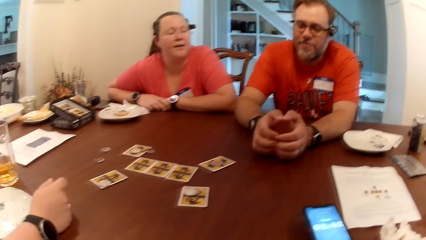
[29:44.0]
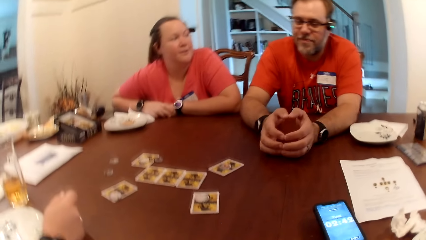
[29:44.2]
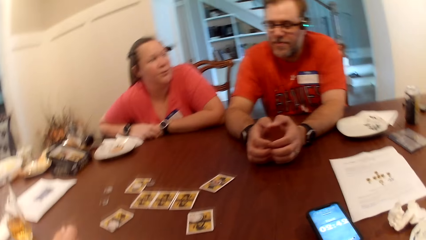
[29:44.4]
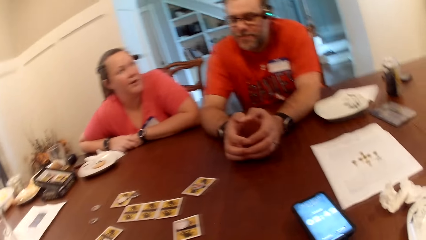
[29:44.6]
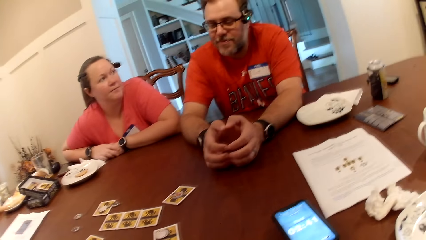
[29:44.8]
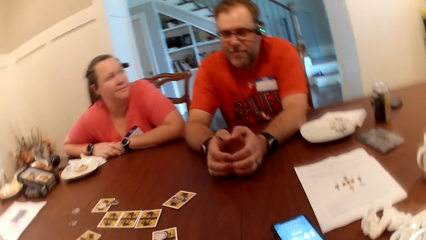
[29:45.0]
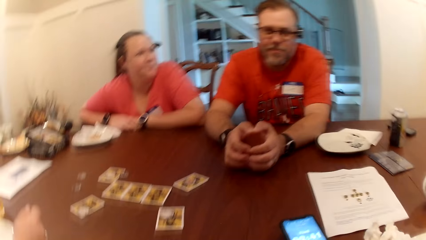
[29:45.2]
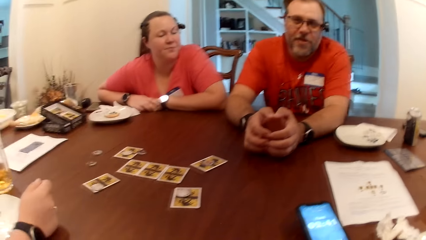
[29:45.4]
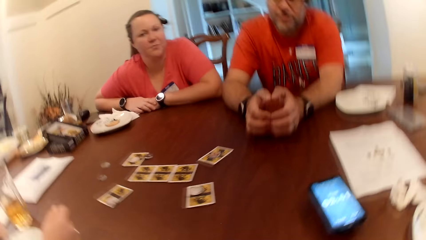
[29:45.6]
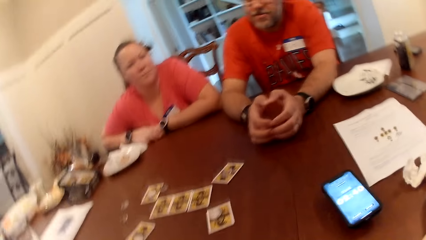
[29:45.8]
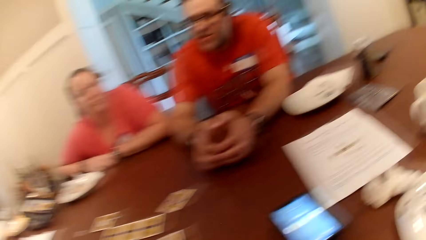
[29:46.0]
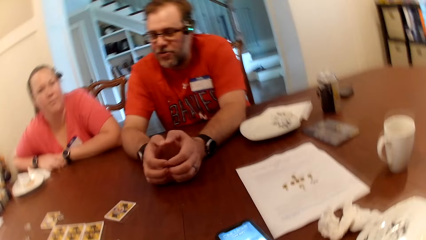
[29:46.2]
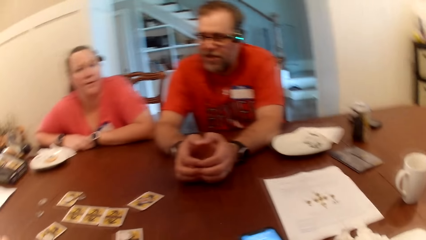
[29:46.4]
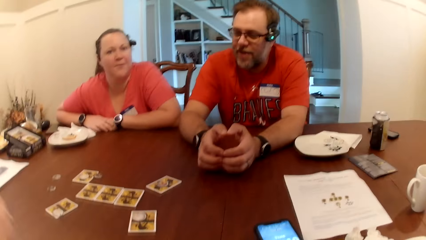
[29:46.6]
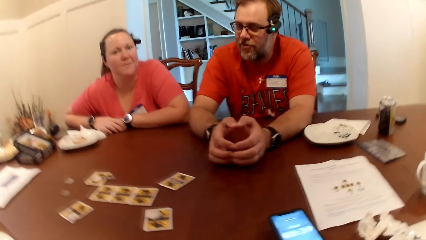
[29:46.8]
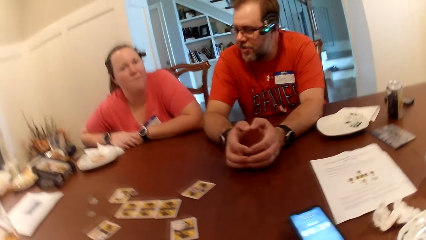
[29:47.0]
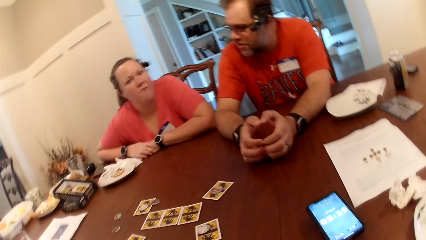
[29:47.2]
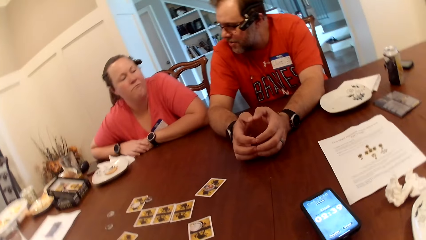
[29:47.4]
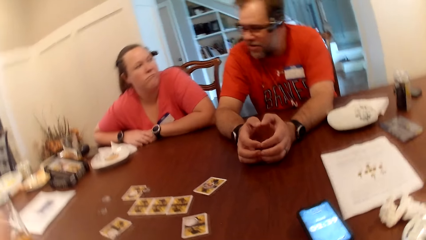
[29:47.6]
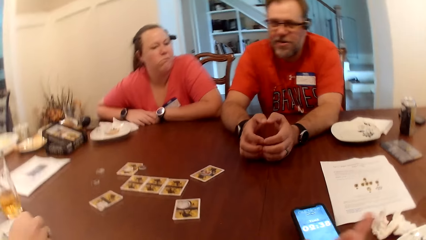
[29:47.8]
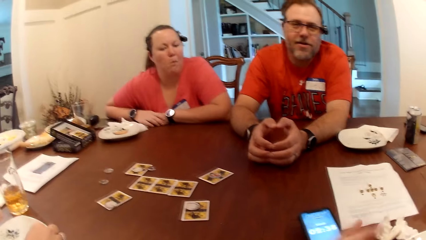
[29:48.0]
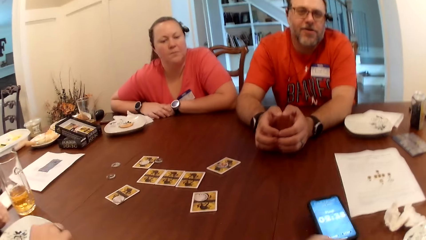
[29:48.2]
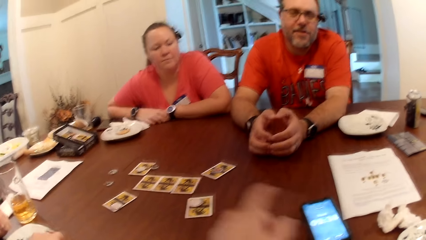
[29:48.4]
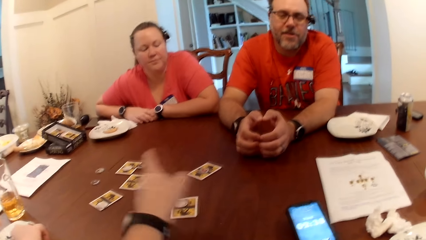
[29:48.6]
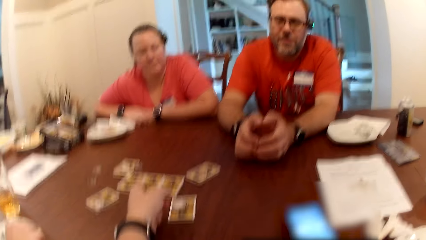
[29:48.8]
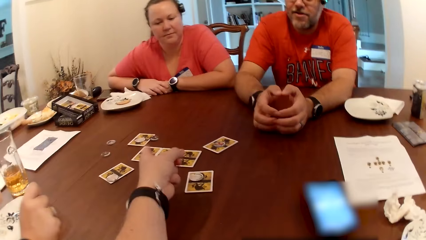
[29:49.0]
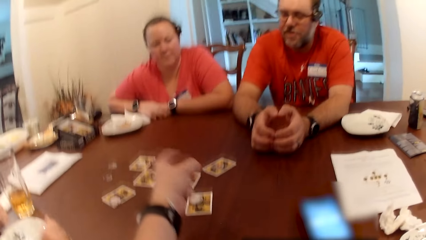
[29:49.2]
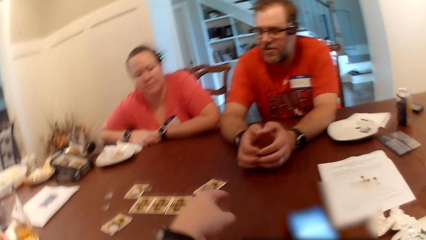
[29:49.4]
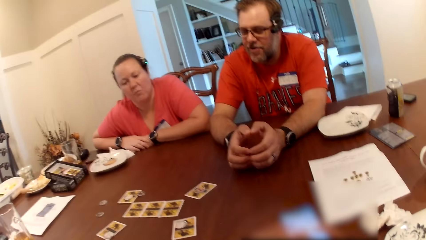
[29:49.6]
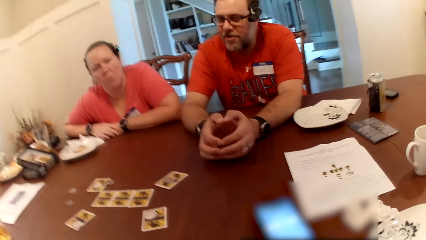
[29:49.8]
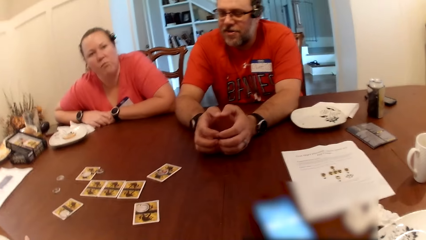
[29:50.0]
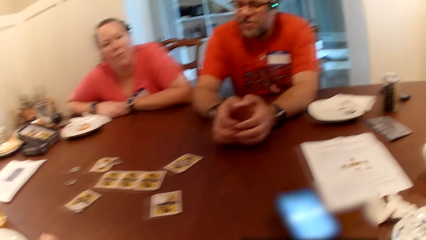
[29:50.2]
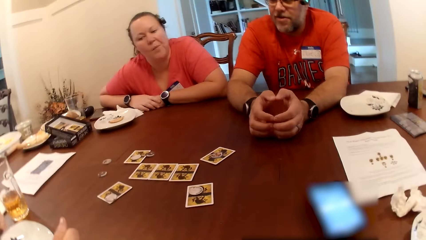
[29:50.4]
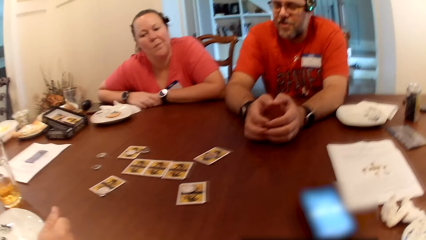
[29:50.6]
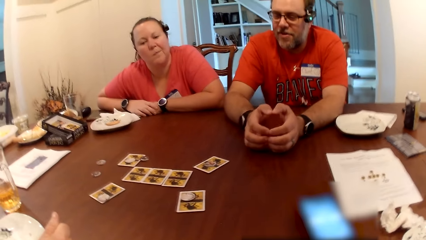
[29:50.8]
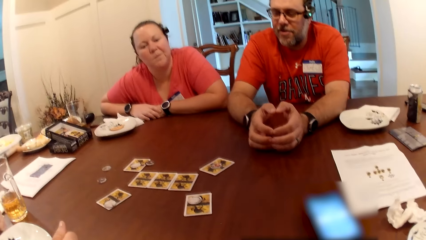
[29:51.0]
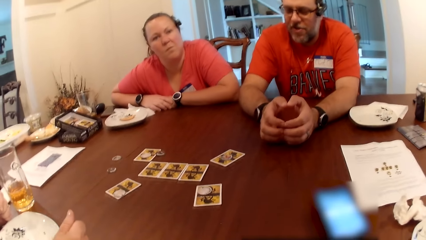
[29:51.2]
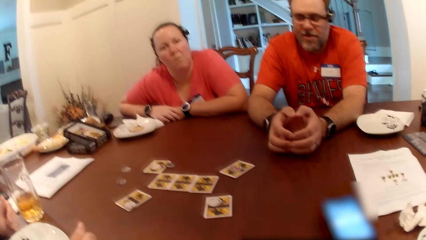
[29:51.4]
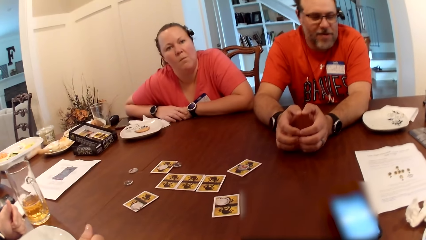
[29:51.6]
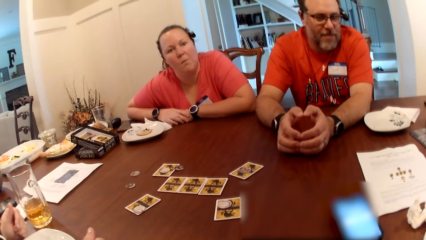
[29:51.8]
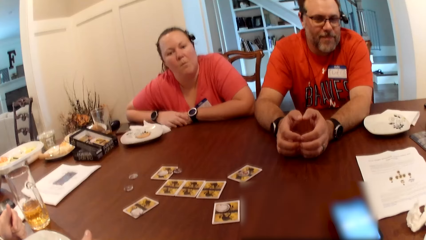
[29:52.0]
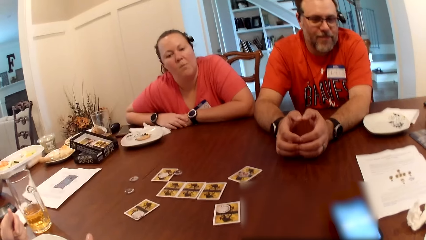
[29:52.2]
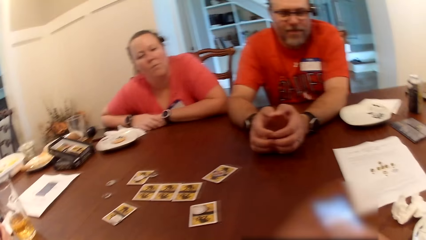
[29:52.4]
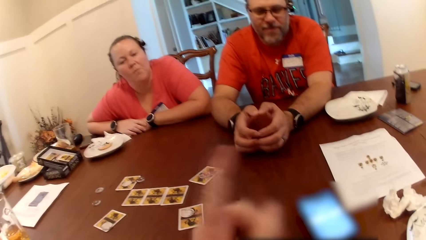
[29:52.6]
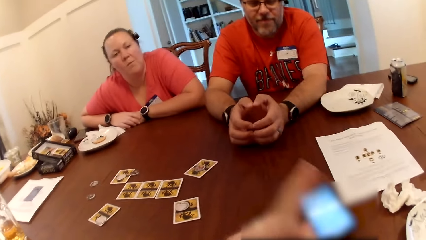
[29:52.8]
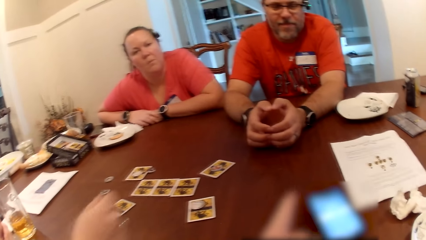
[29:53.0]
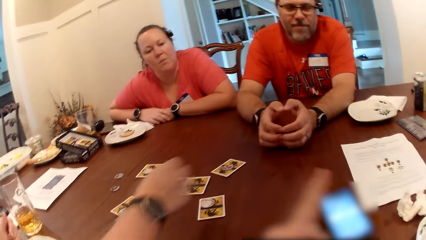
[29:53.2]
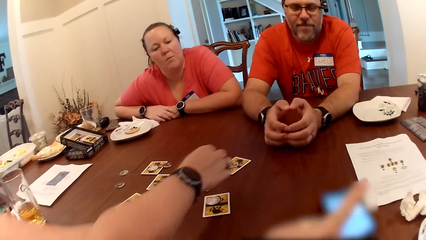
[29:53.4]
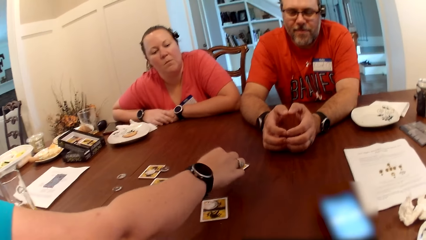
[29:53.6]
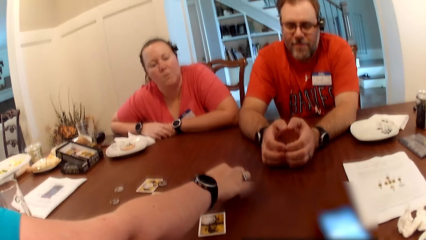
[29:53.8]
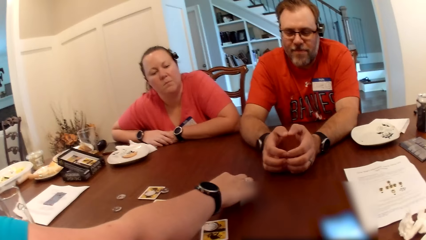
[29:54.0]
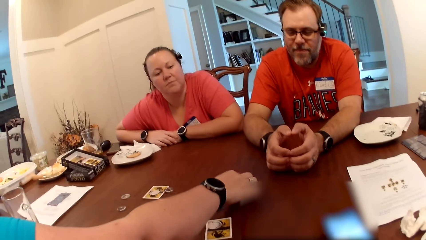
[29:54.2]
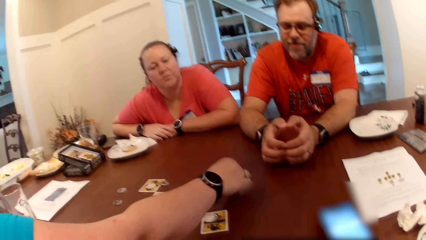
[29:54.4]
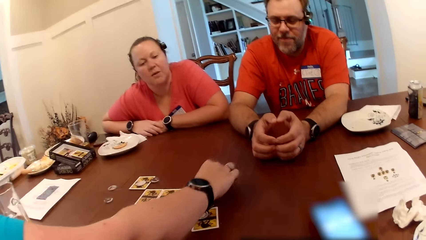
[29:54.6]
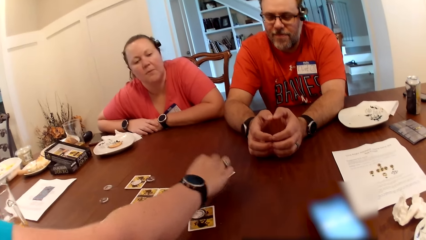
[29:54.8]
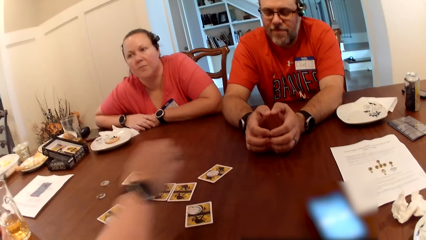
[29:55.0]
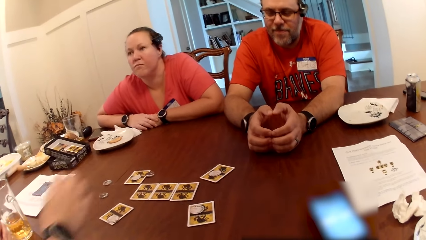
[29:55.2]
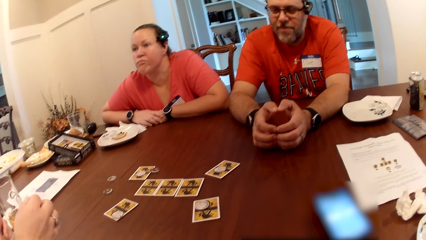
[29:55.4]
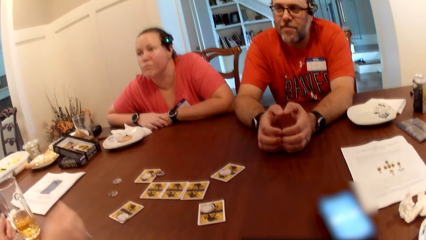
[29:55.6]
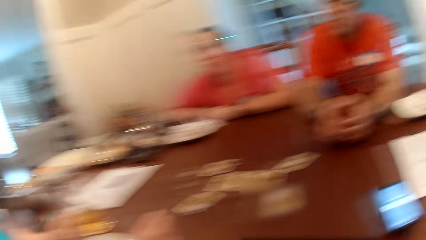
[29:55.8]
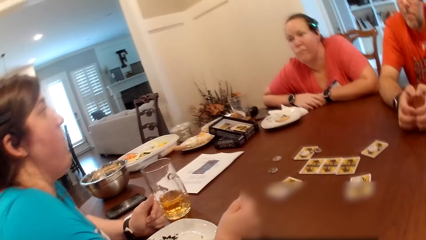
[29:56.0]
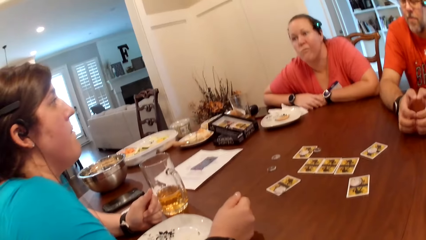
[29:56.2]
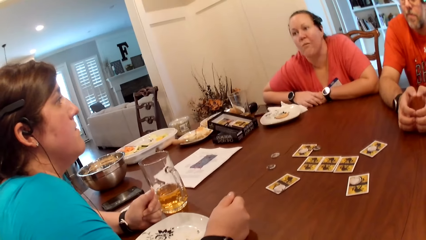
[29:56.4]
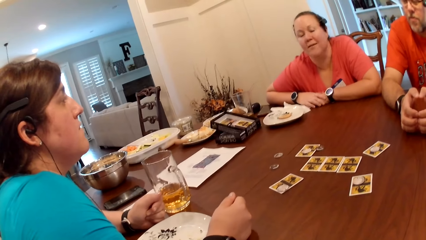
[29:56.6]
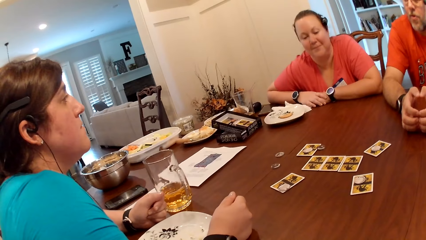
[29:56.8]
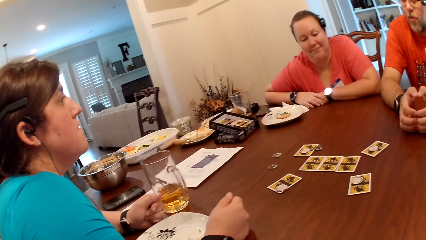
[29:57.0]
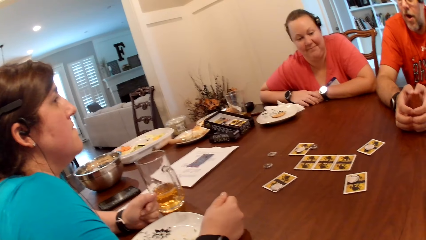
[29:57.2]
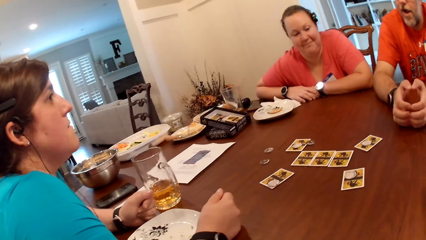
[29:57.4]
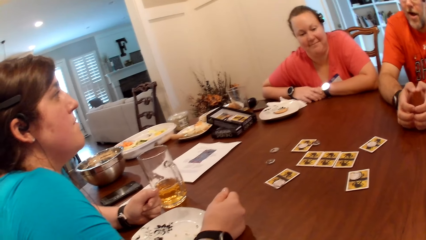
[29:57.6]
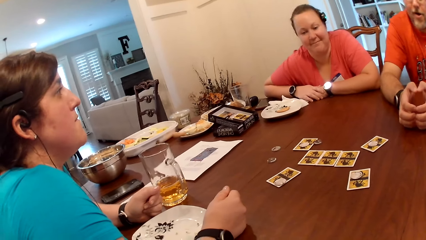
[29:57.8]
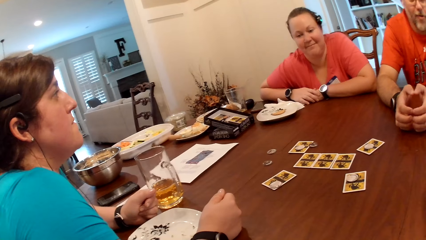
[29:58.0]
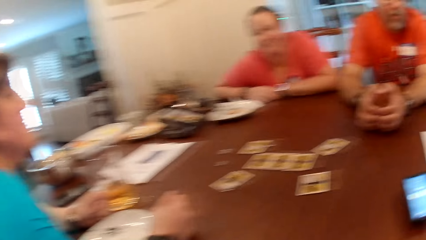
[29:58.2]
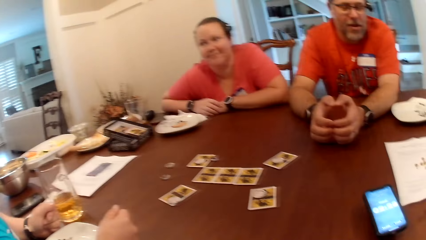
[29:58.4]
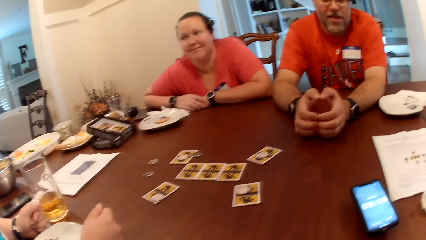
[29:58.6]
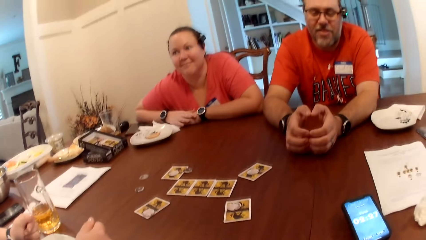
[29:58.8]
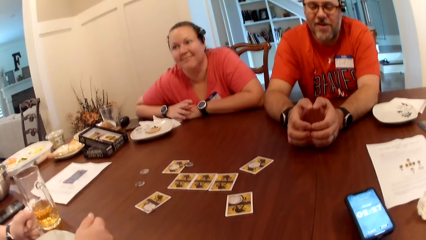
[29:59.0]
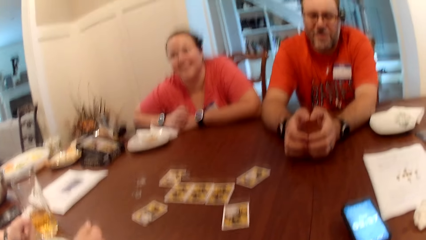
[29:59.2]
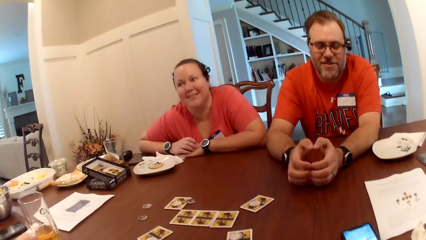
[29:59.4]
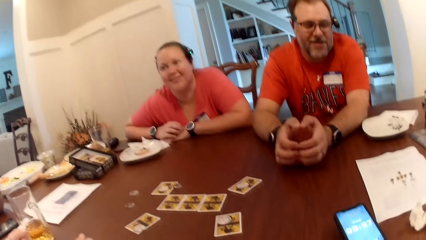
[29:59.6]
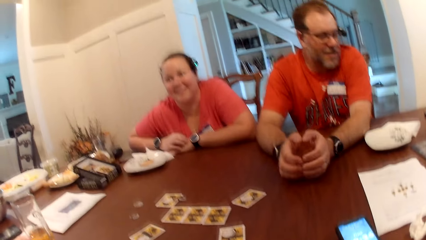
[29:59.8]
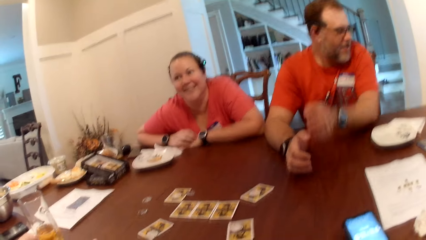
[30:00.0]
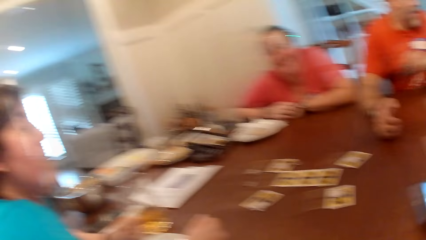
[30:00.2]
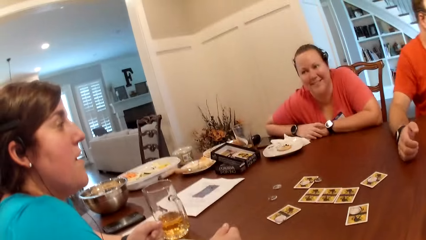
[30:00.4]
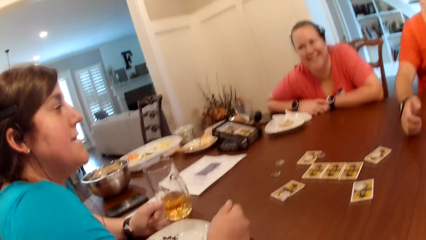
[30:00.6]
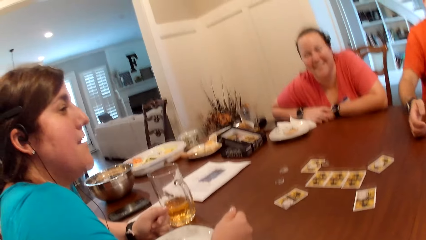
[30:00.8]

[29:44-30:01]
A lady speaks to a man. The camera wearer speaks. He points at the card on the table with his left hand. He moves his hand. Another lady touches a coin on the card. She adjusts the poker on the card with her right hand. The other lady speaks.
